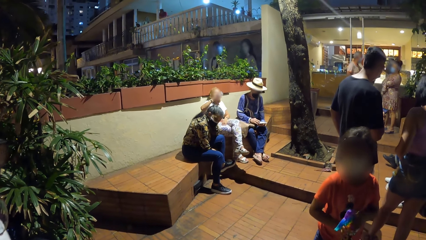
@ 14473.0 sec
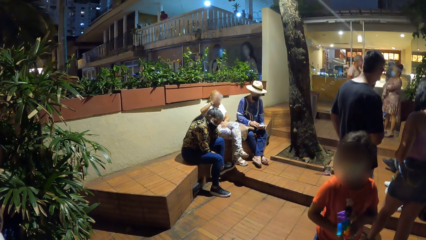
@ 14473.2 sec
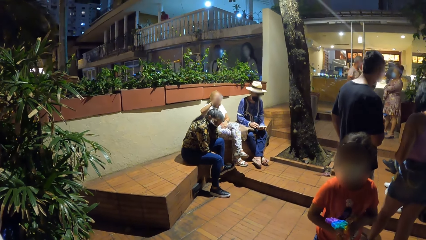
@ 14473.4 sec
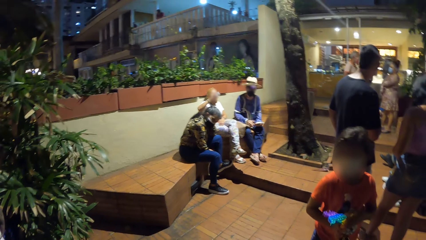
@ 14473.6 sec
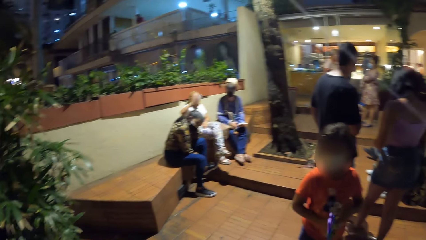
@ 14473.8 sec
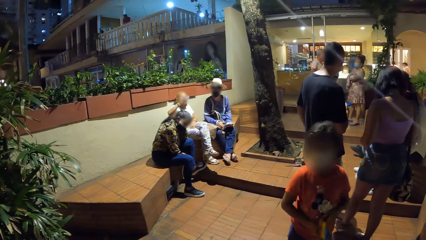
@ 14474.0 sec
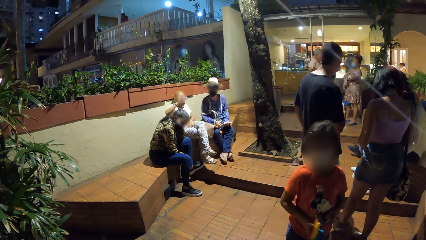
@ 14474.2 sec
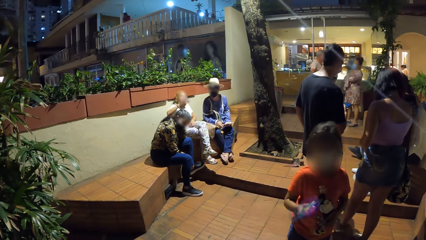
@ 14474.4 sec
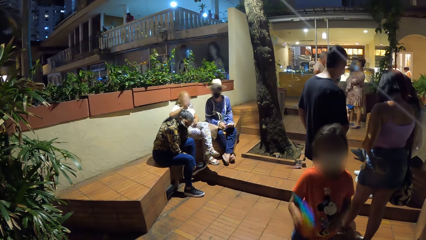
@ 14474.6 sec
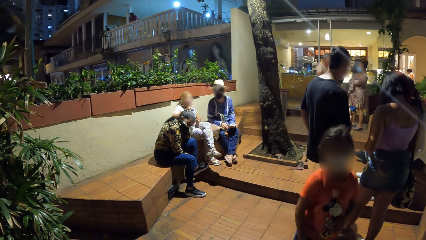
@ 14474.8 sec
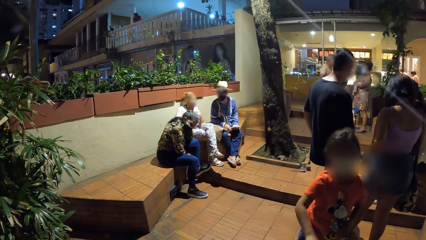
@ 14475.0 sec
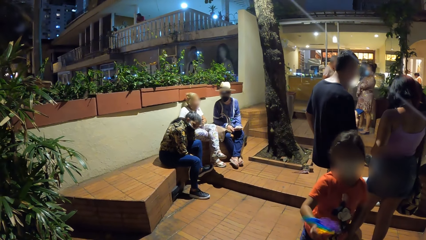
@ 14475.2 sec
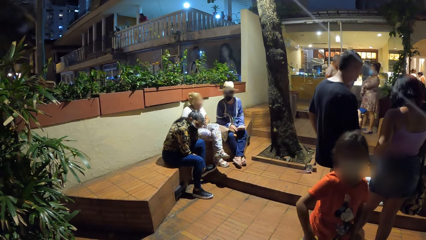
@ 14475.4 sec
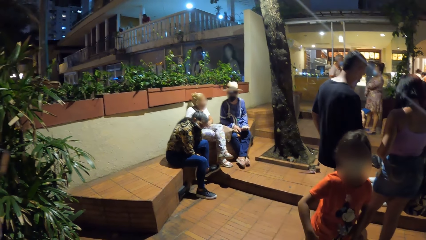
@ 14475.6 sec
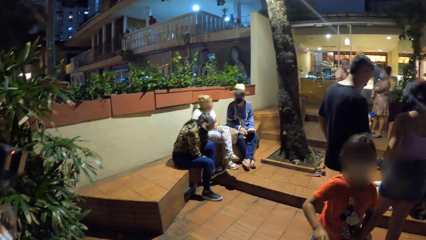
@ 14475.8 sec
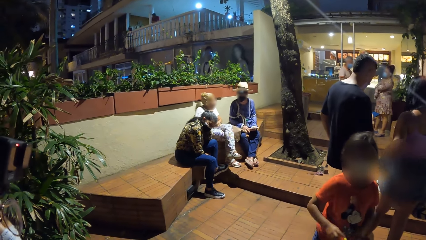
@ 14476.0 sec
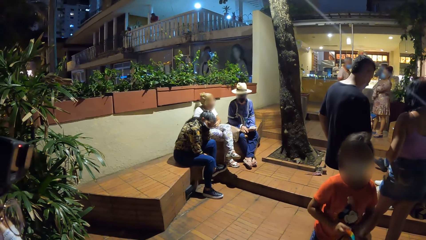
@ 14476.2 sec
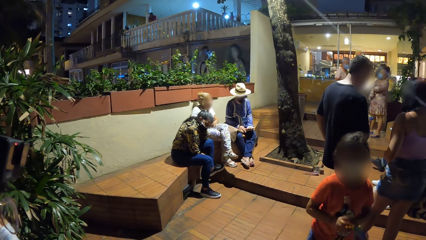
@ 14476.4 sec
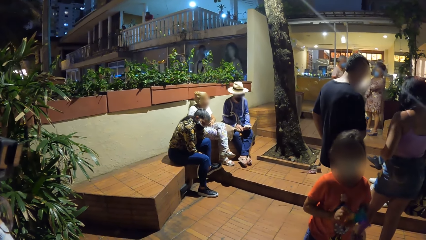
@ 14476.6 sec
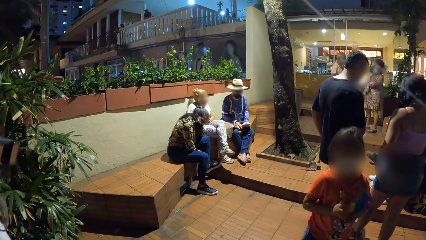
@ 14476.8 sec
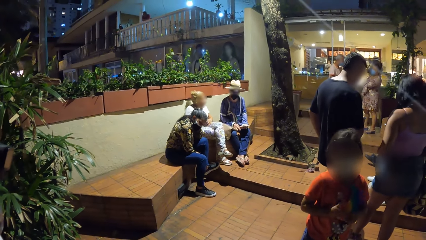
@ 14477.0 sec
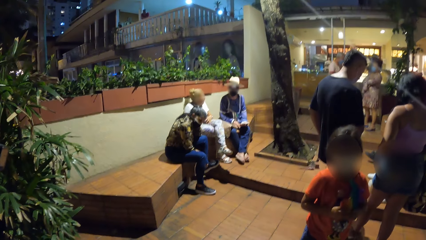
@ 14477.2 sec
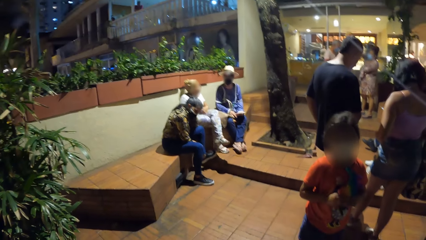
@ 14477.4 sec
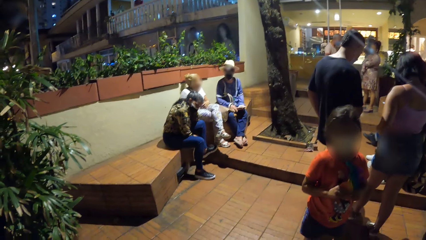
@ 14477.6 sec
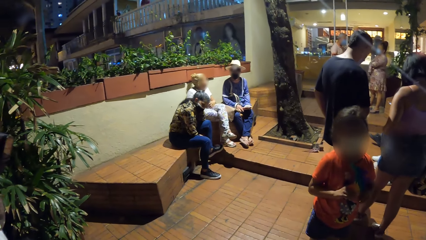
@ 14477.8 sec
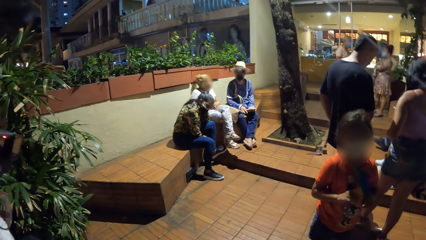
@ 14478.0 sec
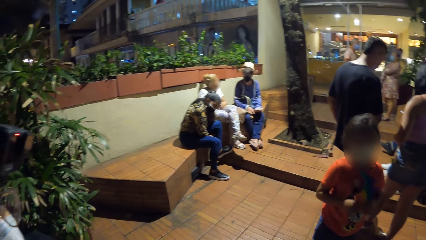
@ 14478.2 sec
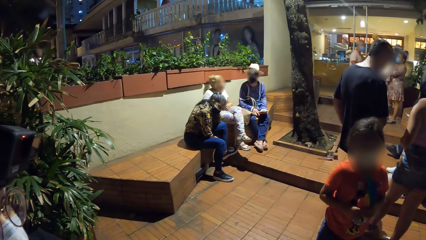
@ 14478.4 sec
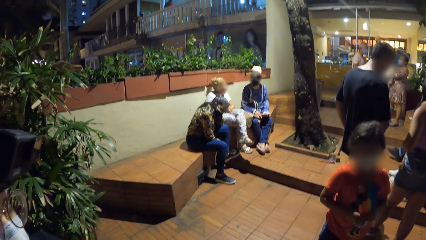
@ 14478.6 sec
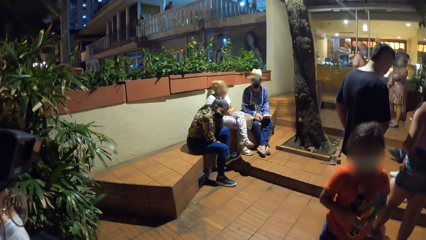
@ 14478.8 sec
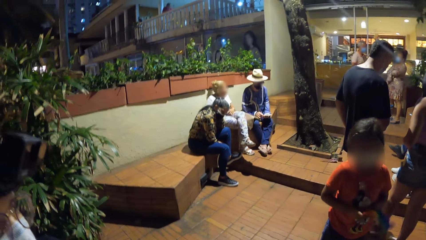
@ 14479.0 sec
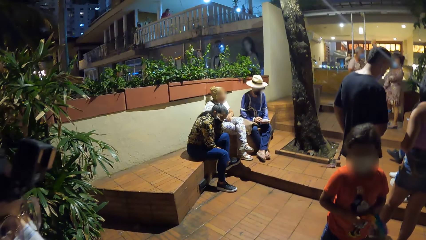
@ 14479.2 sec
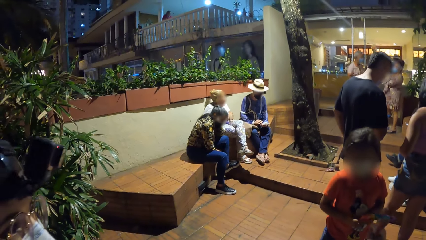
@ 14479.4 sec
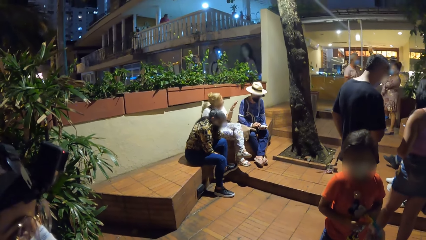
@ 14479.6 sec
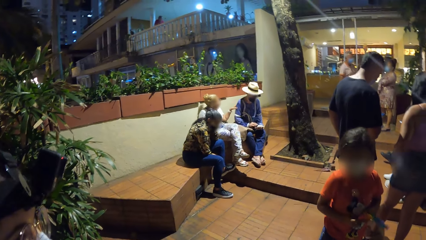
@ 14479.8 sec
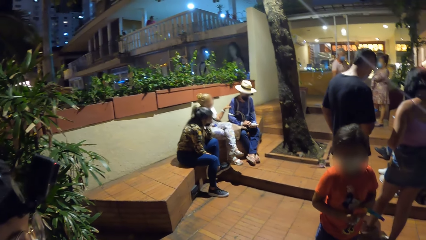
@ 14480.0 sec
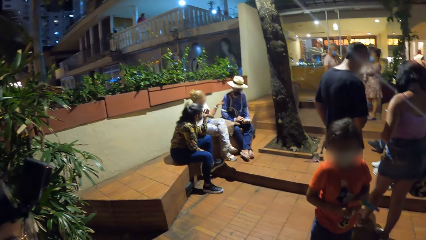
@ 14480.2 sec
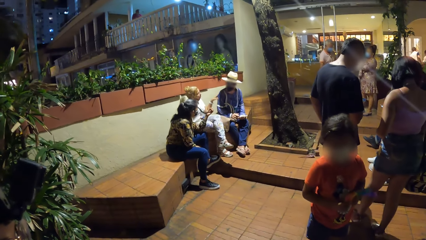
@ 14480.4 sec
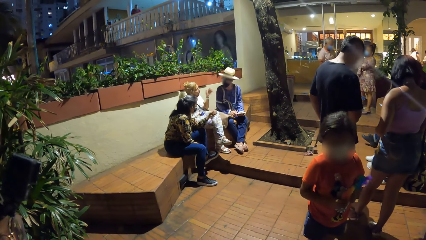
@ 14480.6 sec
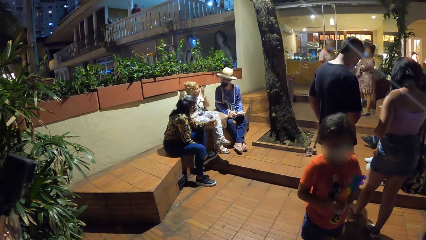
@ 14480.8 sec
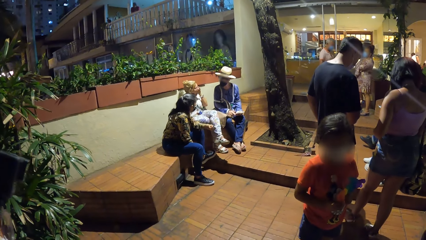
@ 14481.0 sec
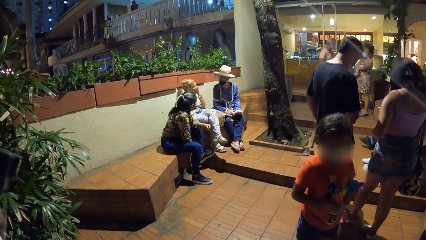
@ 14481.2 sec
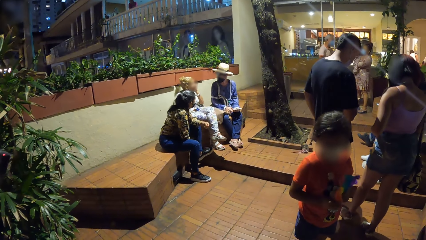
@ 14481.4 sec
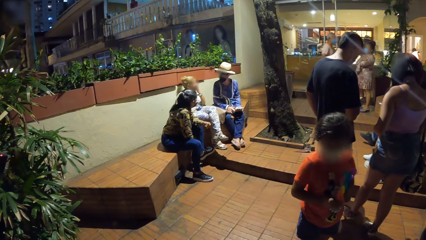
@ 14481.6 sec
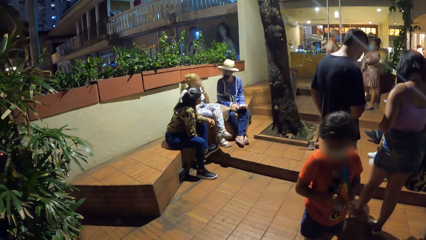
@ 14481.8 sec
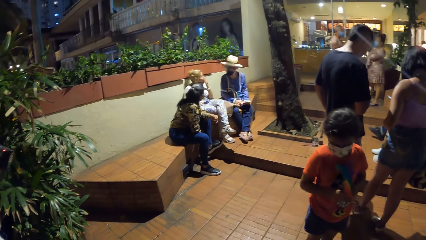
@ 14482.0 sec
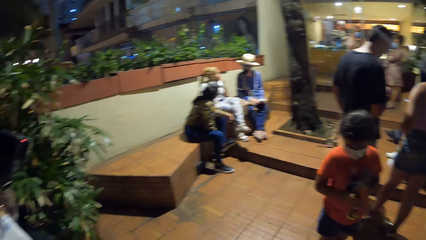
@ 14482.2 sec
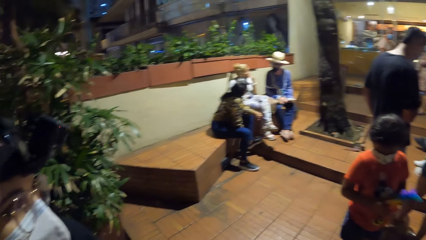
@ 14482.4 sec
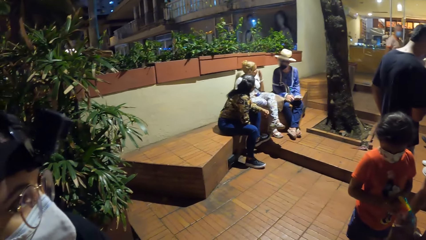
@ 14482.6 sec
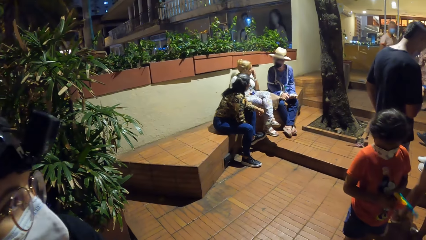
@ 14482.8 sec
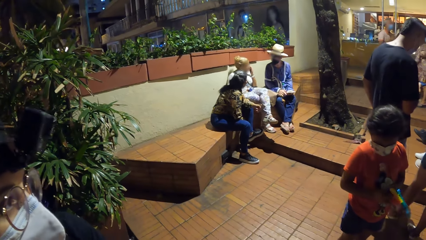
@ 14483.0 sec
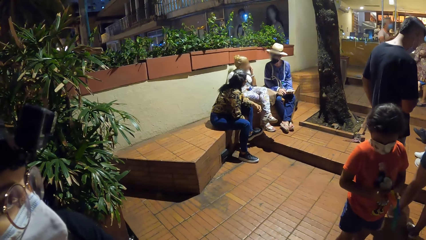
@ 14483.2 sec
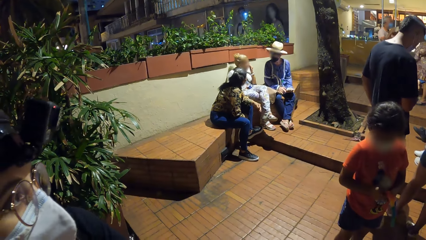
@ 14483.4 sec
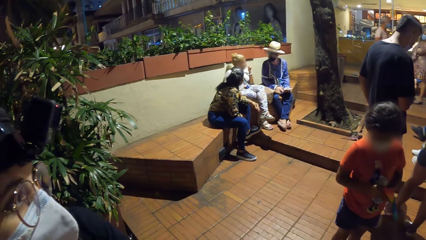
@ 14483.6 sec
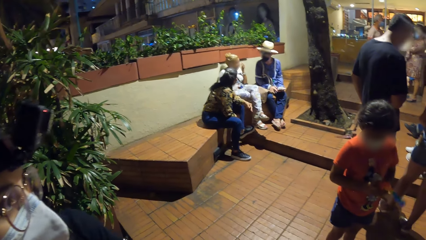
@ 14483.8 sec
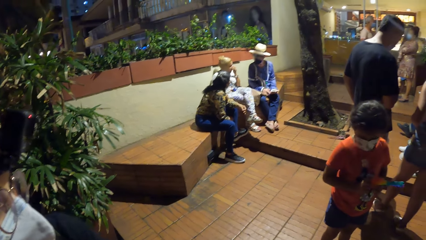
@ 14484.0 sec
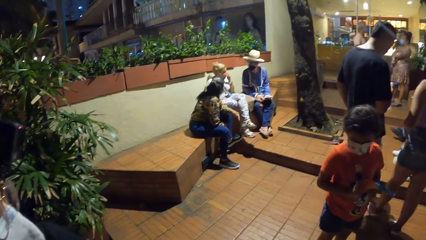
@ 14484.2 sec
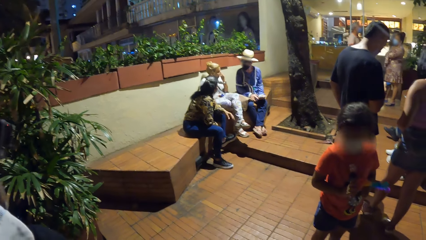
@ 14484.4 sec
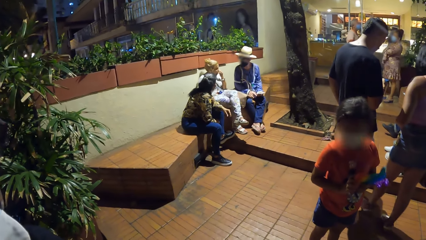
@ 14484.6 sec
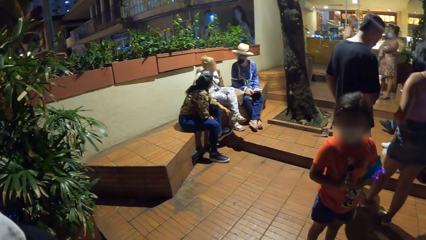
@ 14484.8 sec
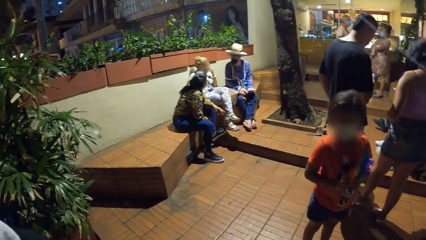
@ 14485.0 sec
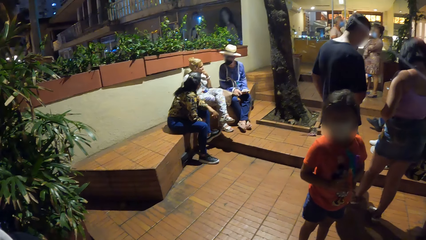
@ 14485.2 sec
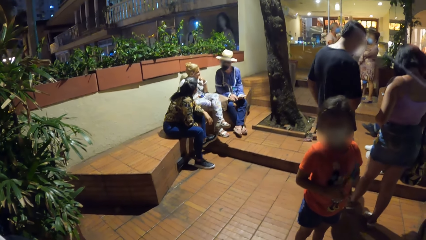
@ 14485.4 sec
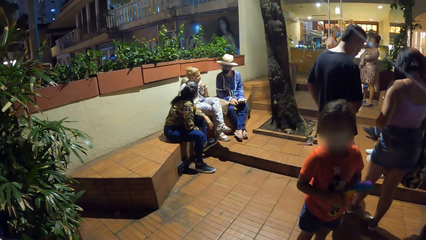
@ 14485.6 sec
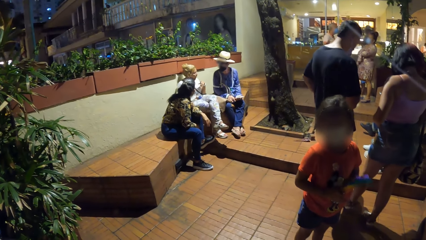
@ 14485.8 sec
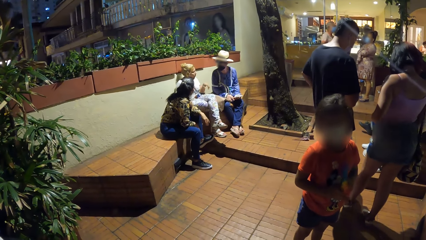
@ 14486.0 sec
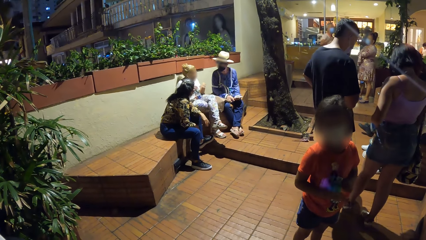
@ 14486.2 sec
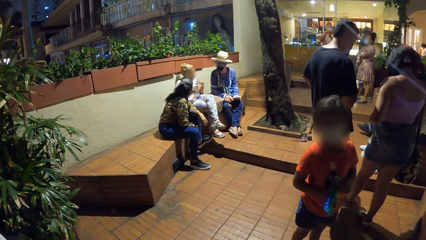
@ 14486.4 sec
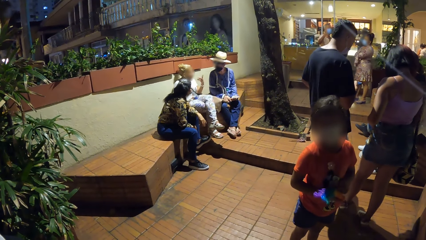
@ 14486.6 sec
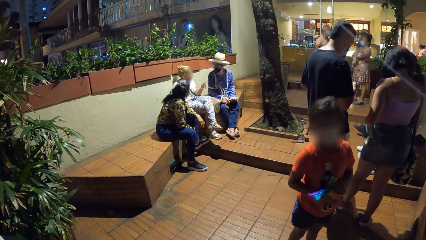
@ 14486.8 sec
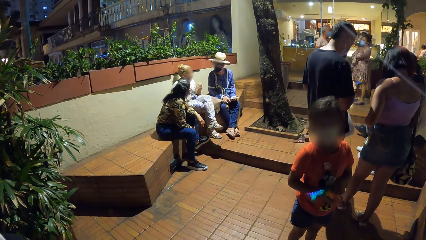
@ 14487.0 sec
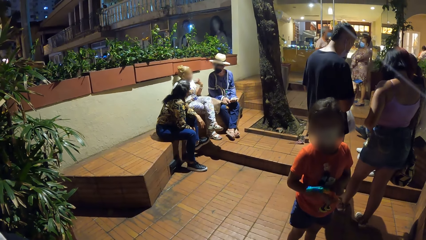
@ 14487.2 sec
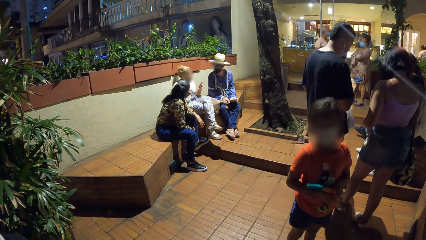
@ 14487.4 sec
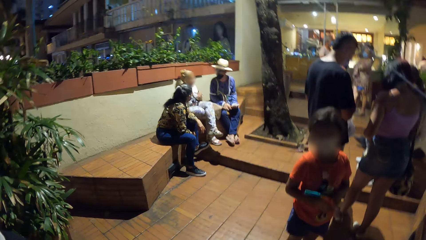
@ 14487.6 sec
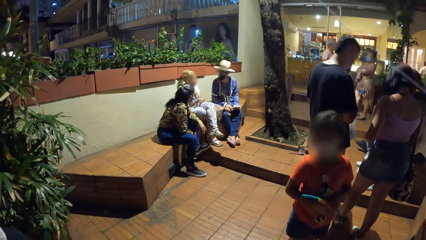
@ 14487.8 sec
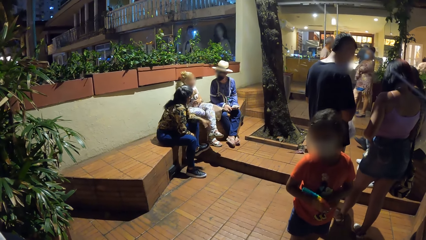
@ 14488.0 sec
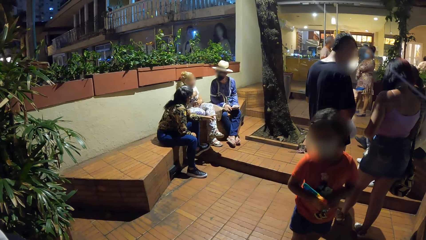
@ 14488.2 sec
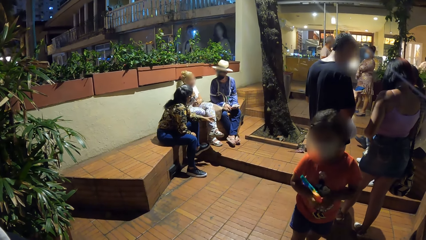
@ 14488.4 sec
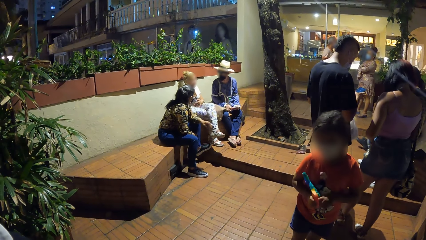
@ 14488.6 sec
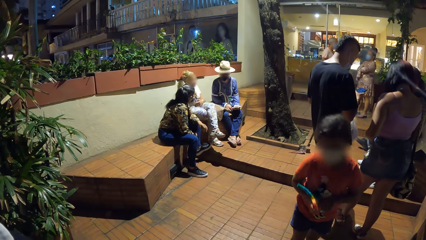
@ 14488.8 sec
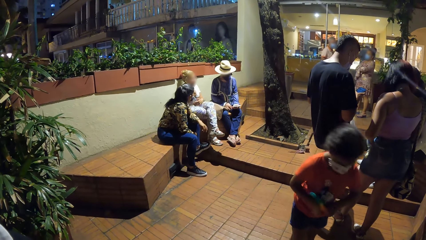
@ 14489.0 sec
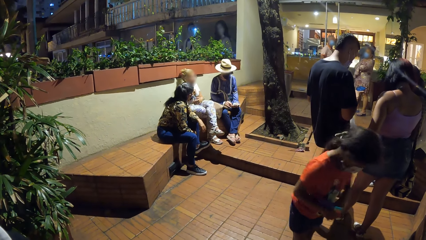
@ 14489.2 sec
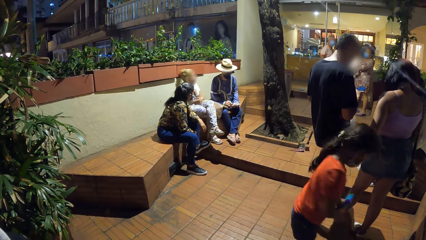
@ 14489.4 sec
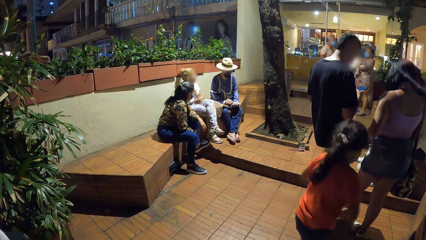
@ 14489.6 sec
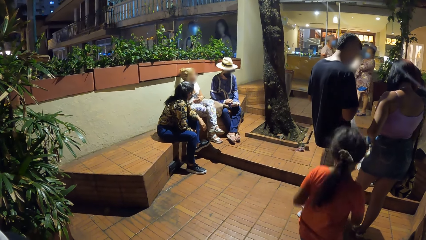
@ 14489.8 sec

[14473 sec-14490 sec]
The girl plays with the toy in her right hand. The woman holds the bottle with her left hand. The girl holds the toy with both hands. The woman interacts with the man.
